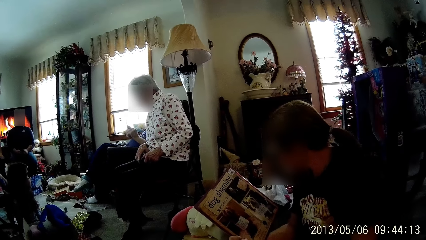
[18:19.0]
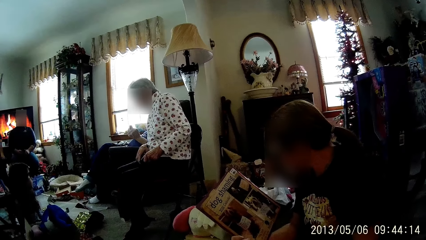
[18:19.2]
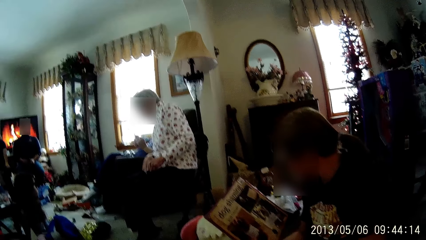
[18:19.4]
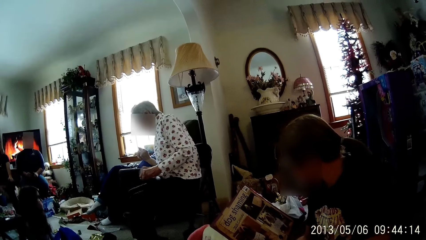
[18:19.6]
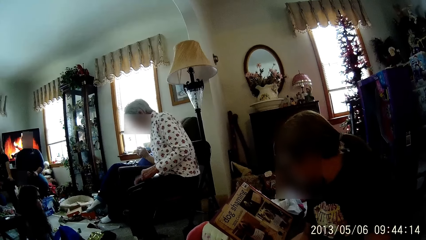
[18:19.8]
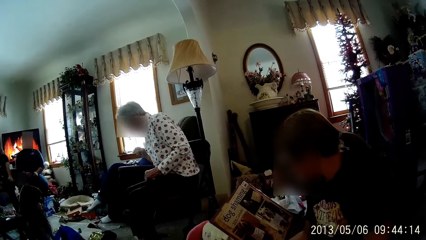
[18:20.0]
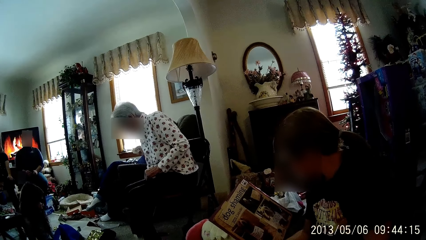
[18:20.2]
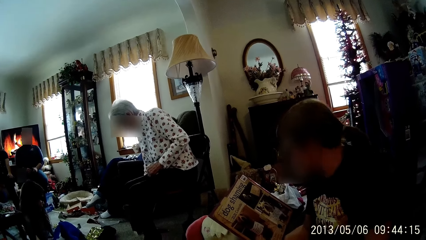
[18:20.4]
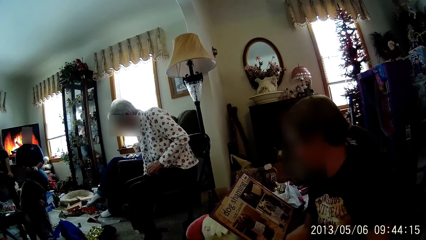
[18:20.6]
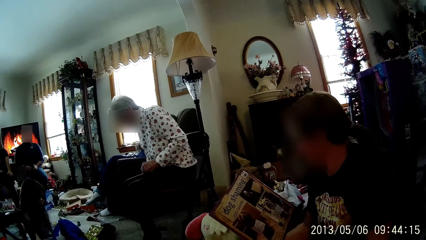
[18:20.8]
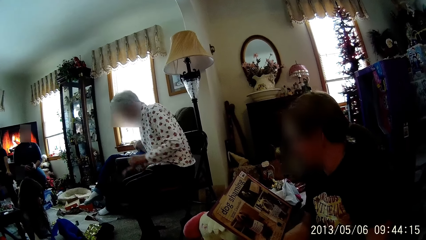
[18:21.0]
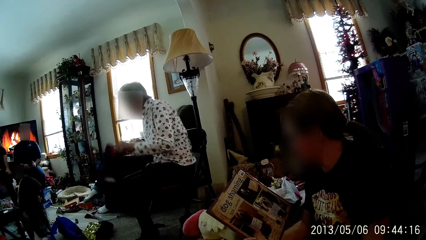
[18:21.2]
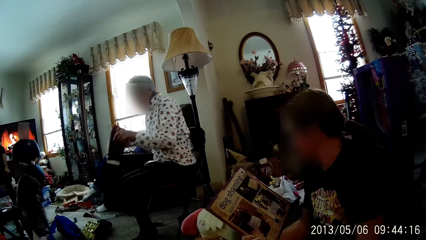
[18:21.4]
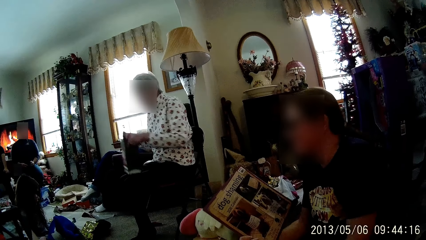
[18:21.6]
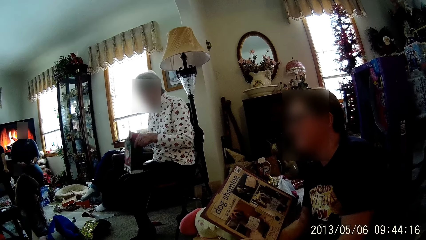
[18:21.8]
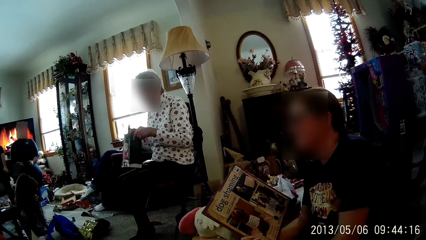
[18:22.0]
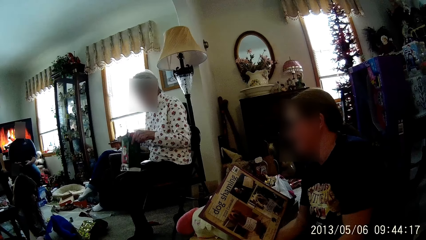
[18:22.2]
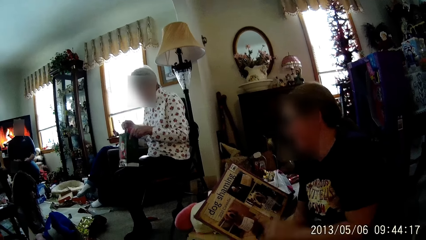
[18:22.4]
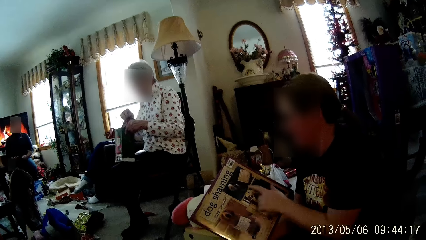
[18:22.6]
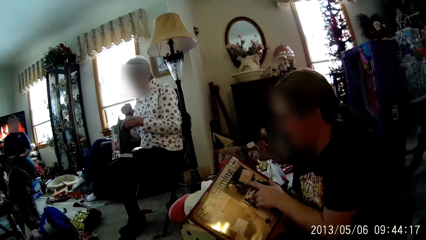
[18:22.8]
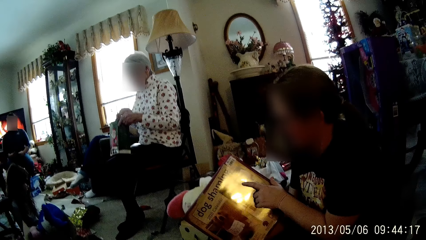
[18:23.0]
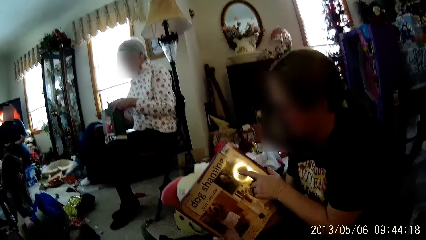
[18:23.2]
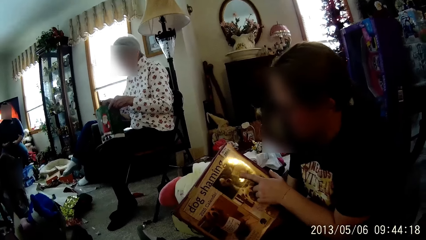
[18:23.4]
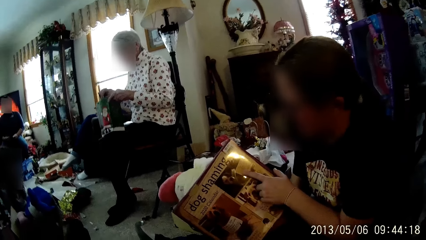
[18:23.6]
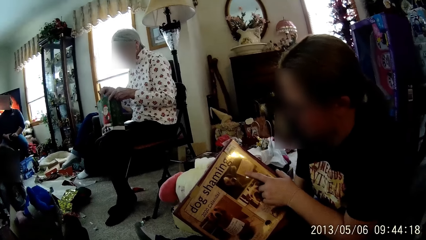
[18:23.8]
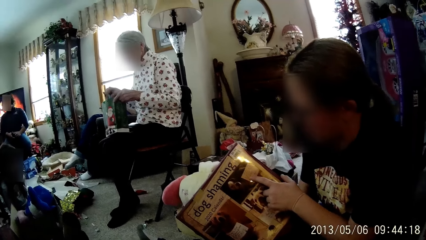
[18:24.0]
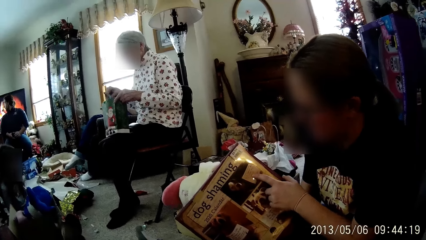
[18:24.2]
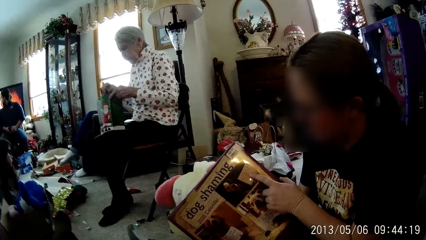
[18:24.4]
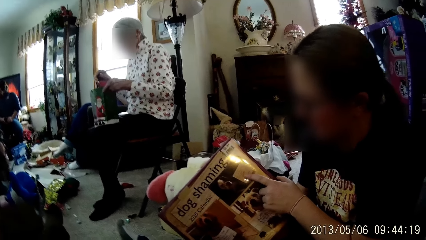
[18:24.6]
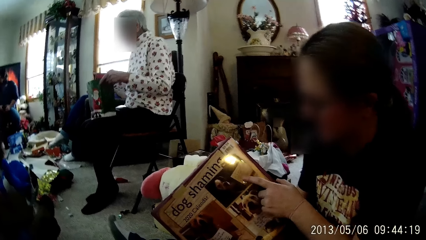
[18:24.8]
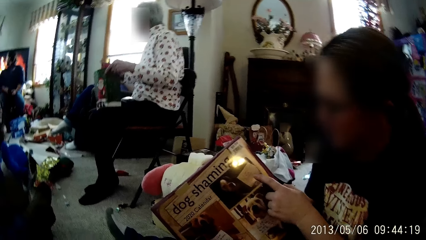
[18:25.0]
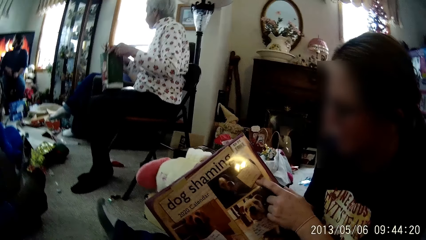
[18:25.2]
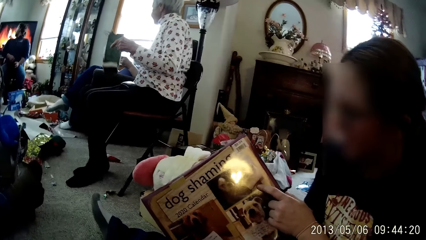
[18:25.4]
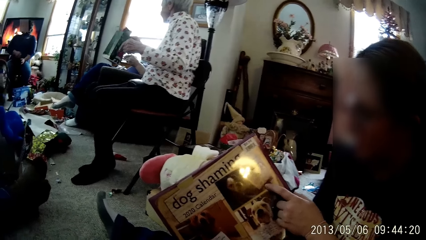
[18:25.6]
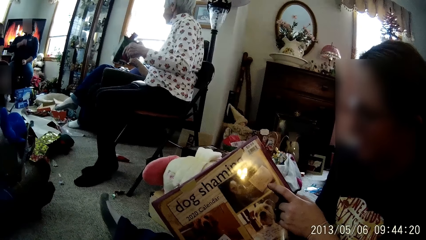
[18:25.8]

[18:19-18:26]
A person leans towards another person. A woman carries a bag from the ground with her right hand. The first person picks up a packet bag from the ground. A third person opens the pages of a reading book. The first person passes the packet bag to the second person.

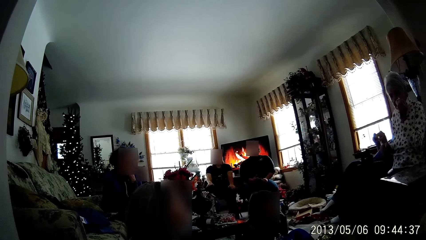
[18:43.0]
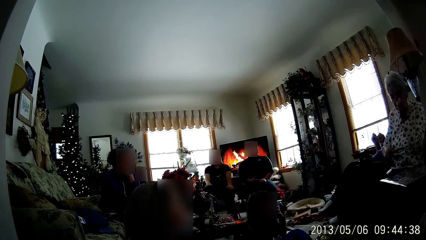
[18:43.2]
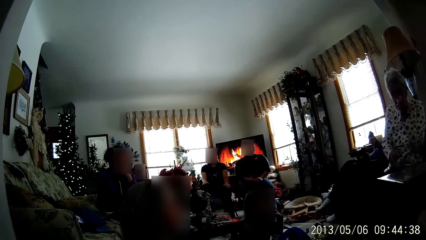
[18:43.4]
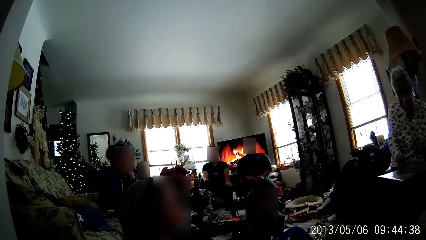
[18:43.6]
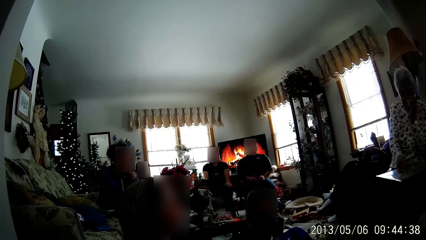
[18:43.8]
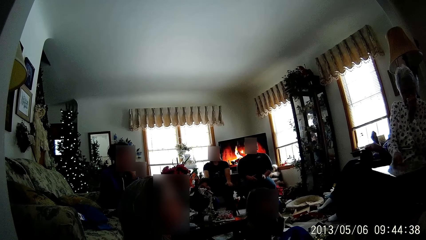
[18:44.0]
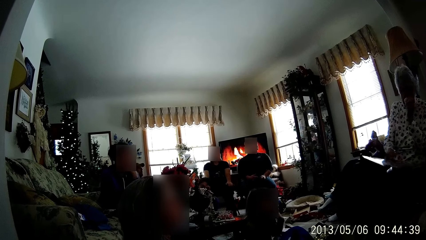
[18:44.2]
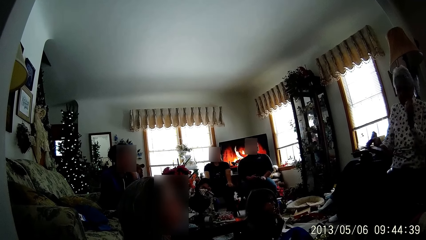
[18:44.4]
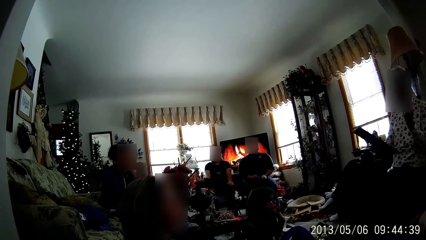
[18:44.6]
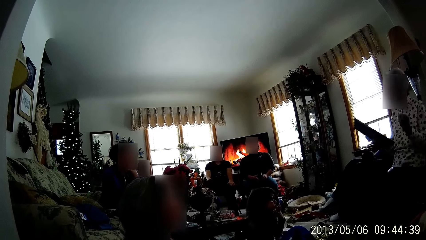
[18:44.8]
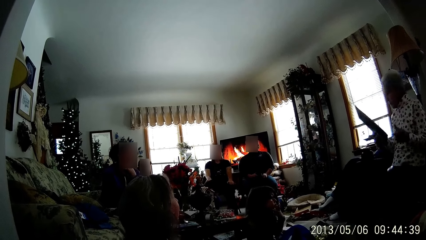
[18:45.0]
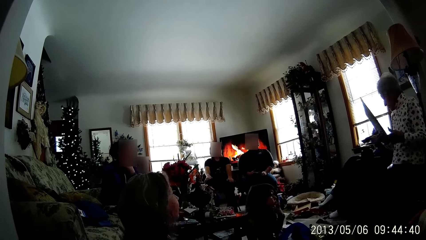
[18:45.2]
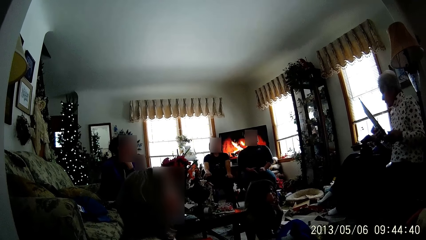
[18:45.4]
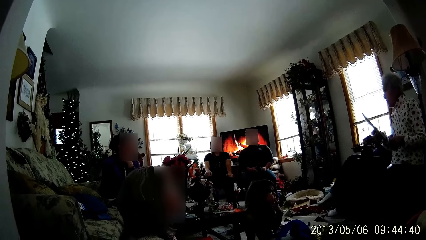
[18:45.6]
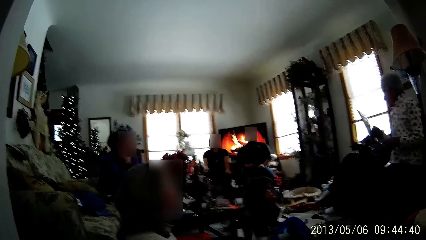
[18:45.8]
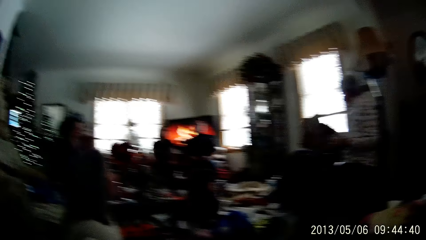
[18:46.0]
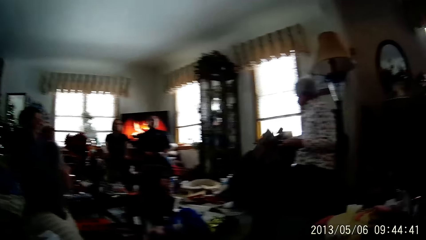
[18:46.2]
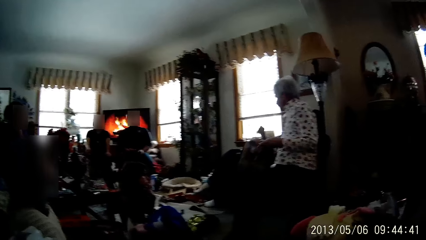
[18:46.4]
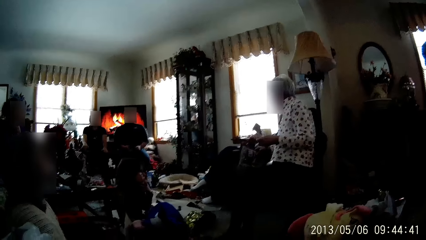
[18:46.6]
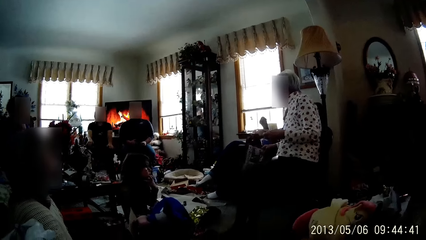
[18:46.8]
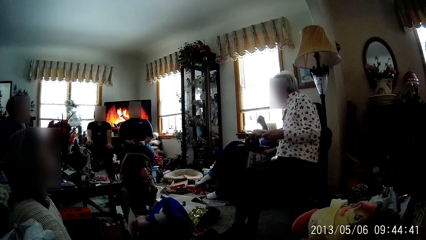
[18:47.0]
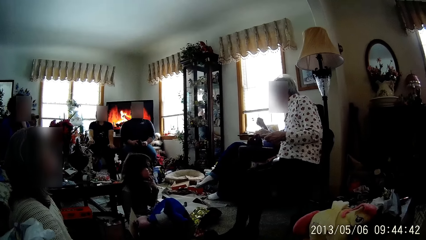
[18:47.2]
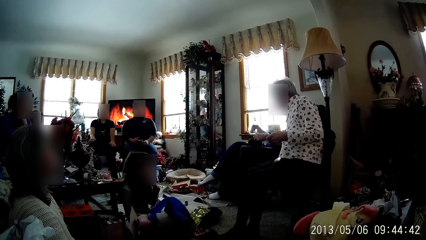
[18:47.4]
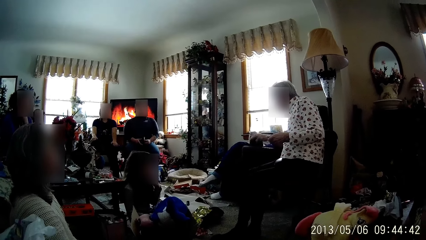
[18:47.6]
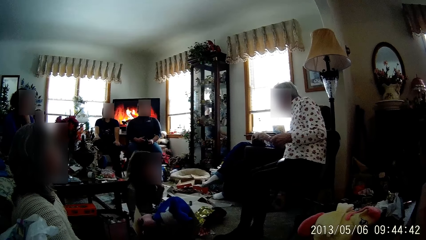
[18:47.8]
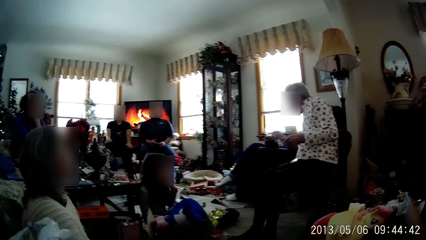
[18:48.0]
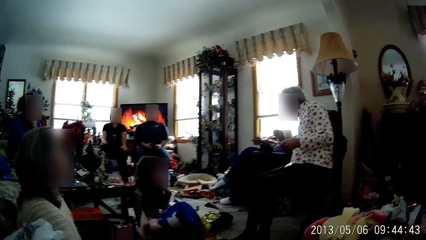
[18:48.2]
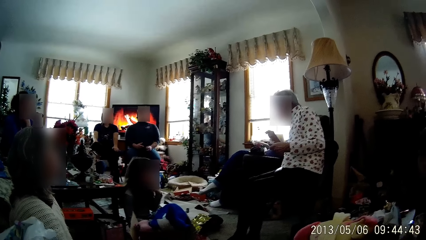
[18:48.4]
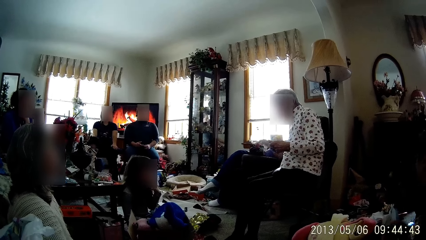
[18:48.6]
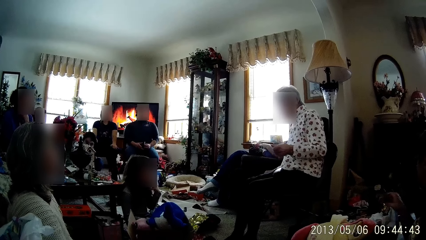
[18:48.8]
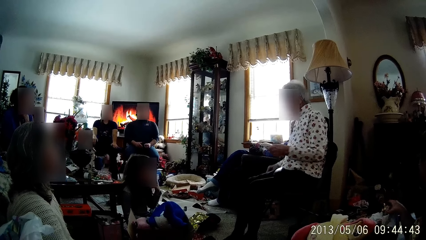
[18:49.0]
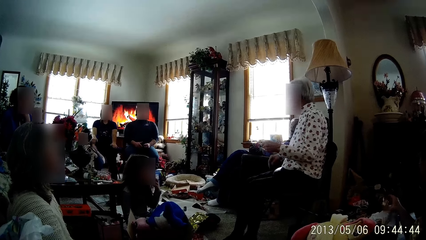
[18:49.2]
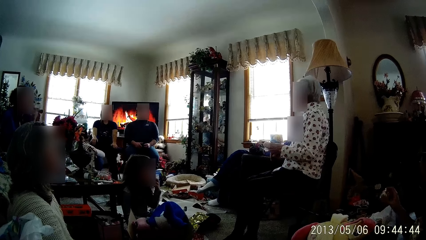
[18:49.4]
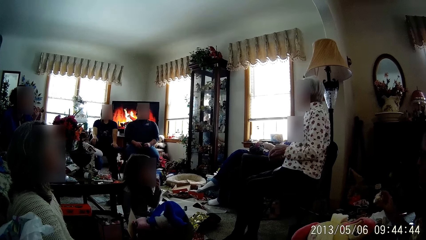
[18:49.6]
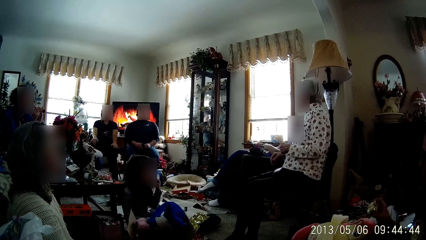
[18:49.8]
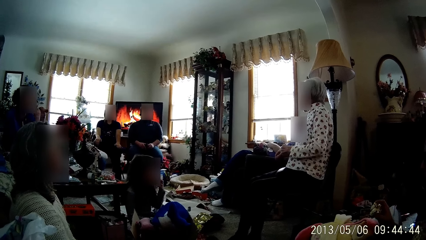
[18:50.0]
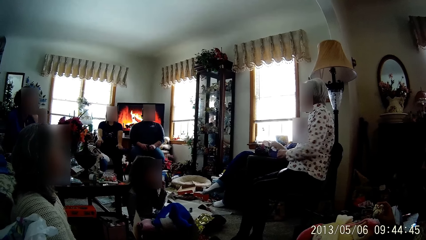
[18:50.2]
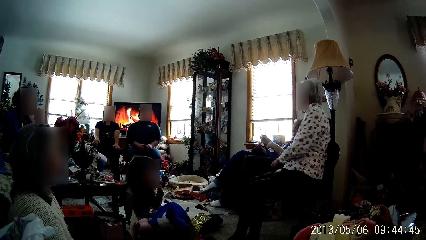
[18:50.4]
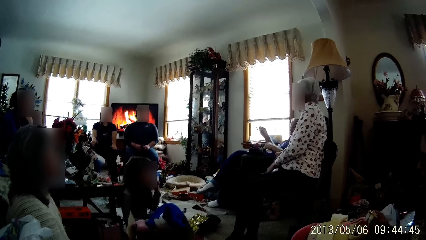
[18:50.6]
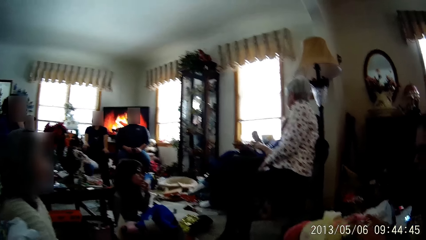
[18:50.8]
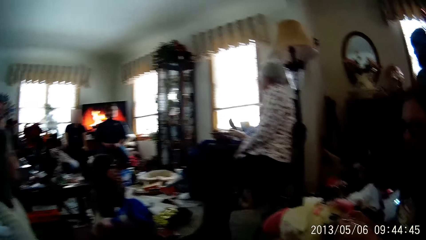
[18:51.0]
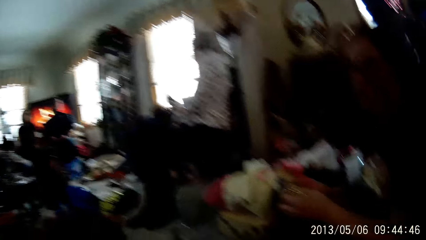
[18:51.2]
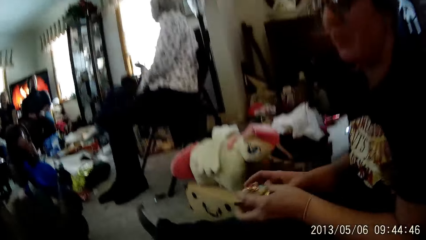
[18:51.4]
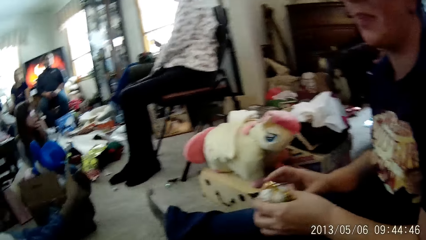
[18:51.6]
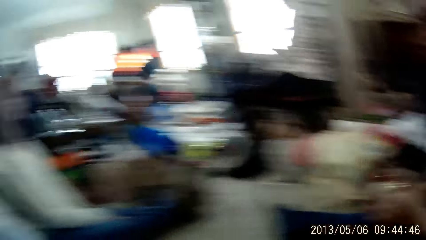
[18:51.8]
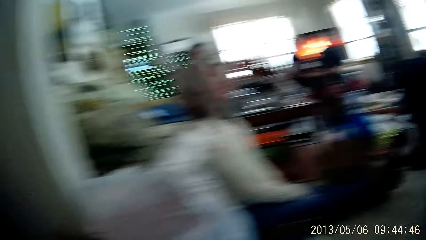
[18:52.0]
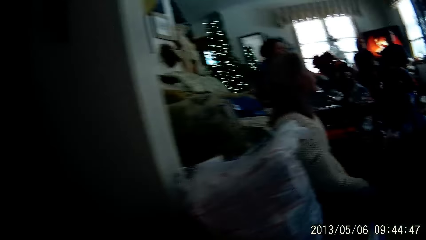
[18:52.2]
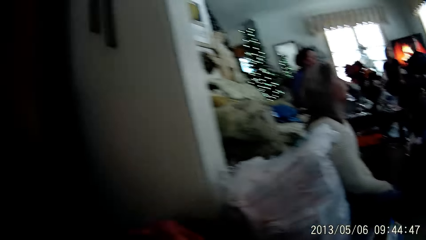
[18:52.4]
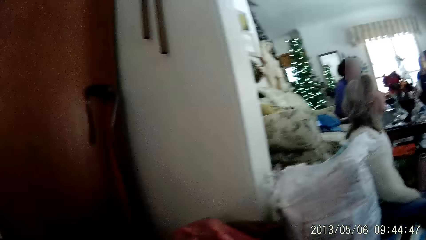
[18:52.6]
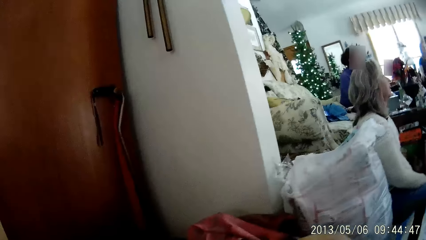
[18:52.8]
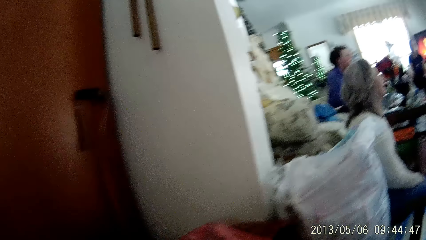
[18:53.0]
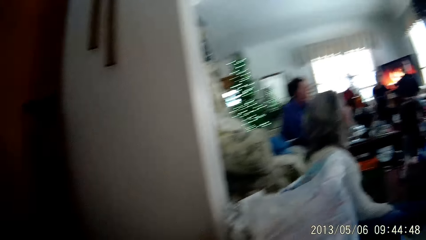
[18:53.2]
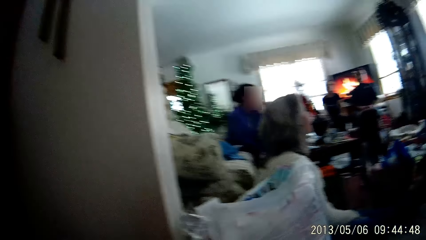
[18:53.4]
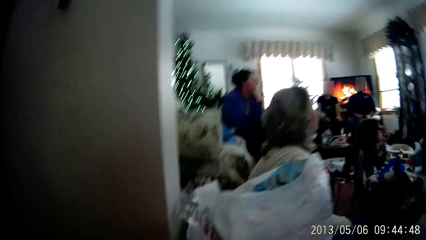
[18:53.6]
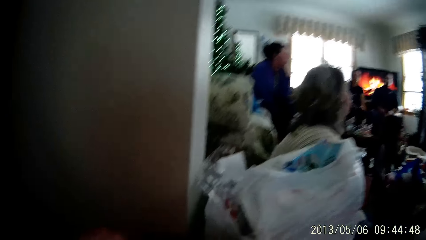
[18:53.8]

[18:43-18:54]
A person passes a book to another person. A woman collects a magazine from another woman. A third person picks something from her thighs. The first woman keeps the magazine with her right hand. The second person puts the book on the floor. The first person picks a decoration item from the box.
